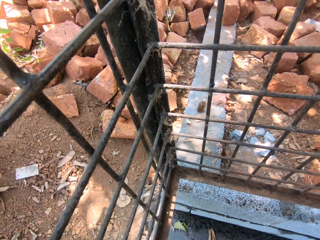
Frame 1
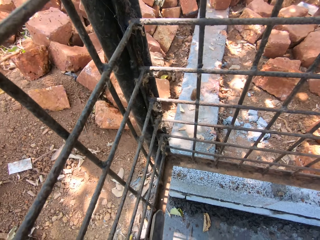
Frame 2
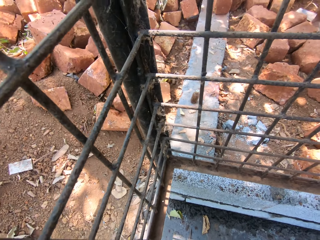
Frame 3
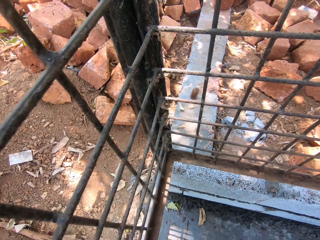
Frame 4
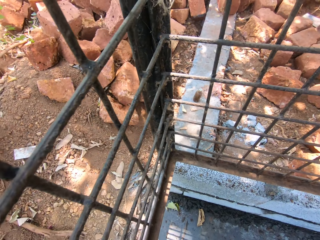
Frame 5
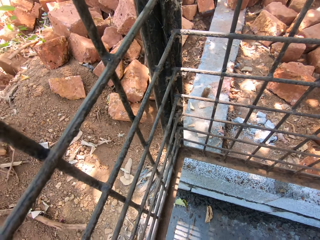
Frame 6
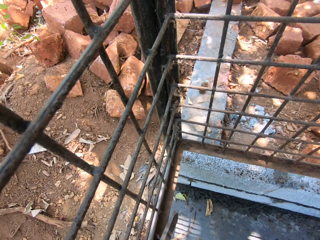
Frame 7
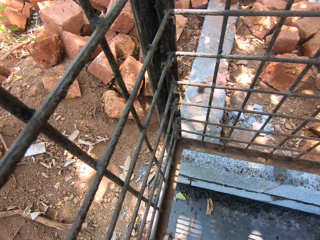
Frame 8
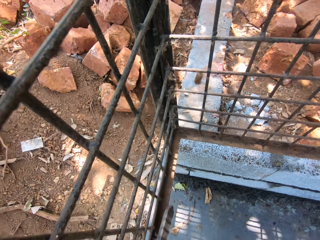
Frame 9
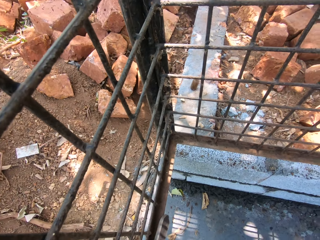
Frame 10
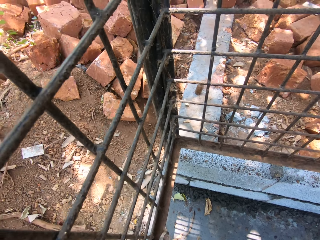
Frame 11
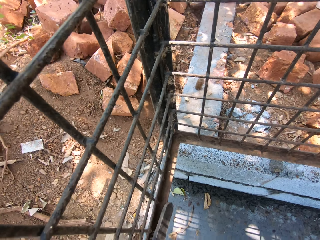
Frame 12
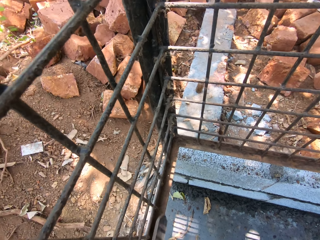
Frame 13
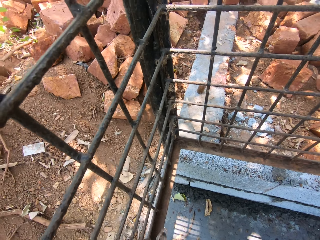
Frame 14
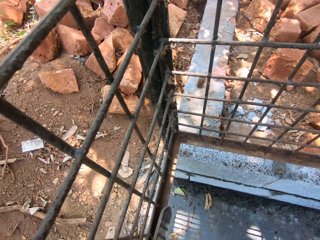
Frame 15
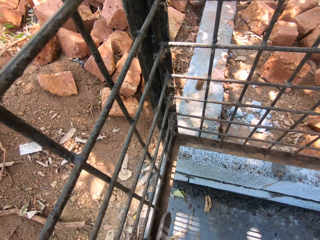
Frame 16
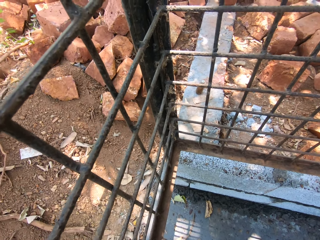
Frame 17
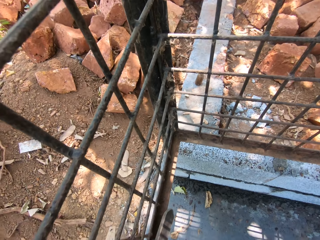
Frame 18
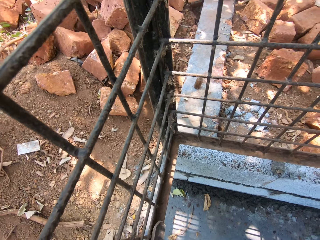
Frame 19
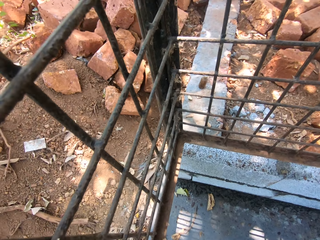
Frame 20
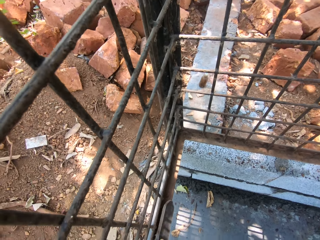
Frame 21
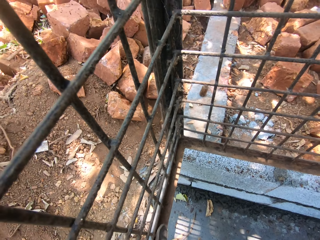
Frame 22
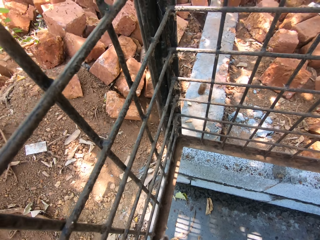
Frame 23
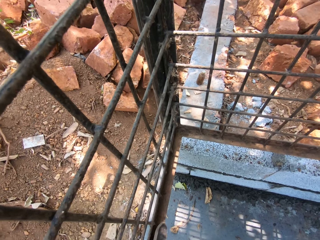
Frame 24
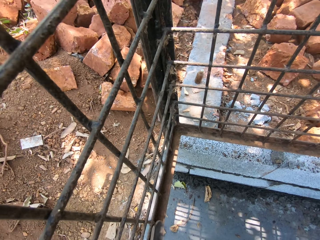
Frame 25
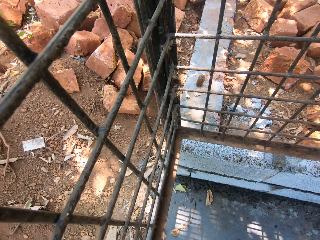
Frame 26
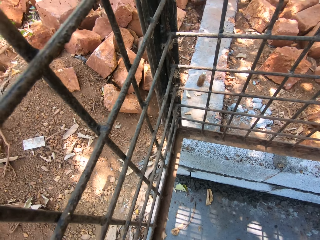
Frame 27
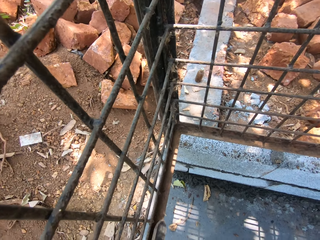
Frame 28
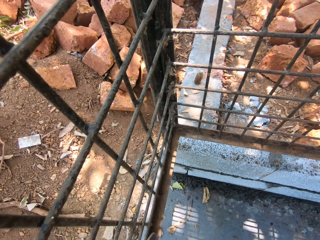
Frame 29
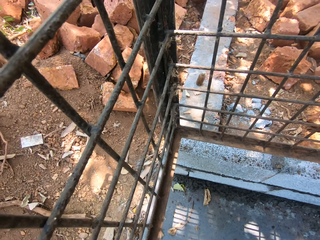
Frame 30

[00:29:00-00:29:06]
The camera wearer rubs the wire mesh with a scouring brush.

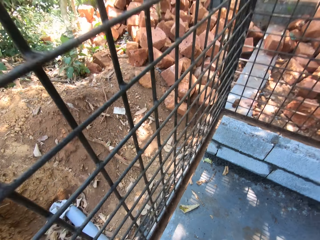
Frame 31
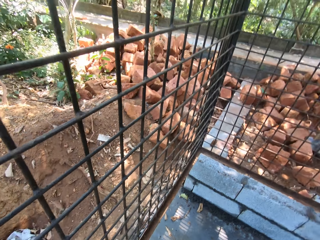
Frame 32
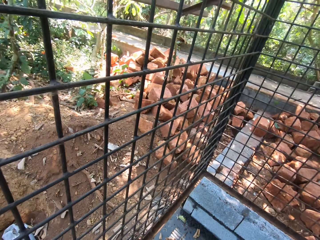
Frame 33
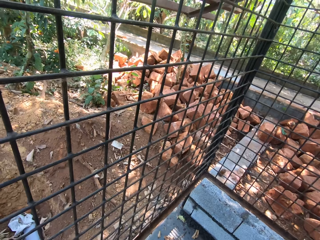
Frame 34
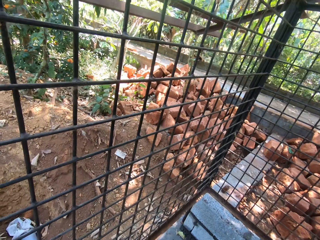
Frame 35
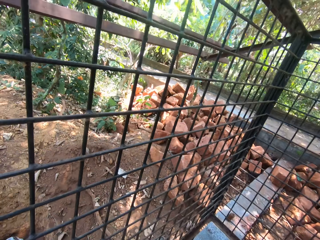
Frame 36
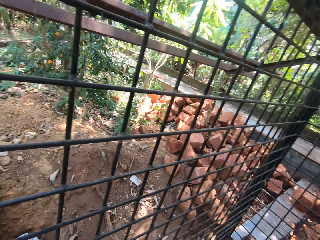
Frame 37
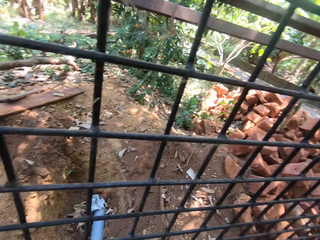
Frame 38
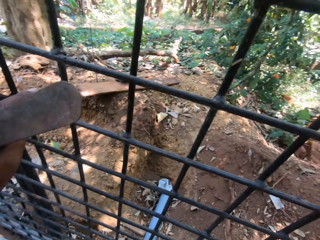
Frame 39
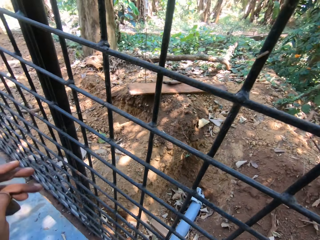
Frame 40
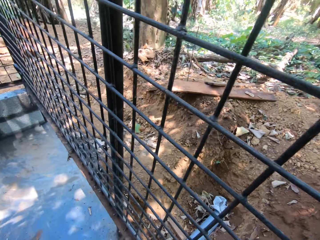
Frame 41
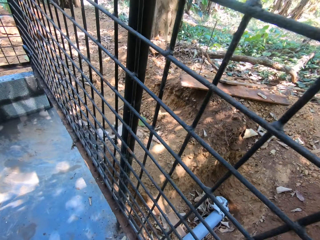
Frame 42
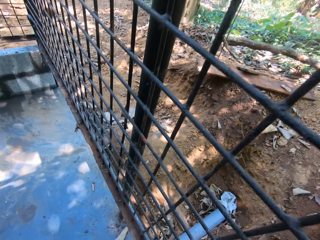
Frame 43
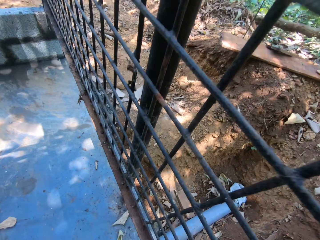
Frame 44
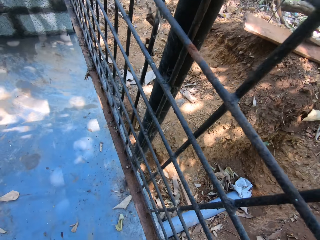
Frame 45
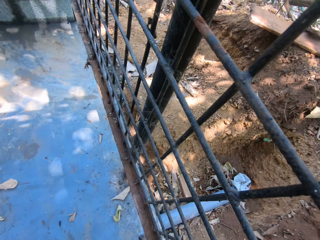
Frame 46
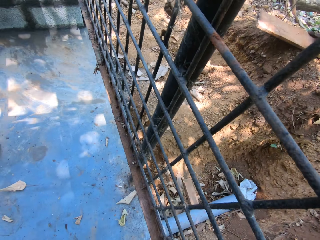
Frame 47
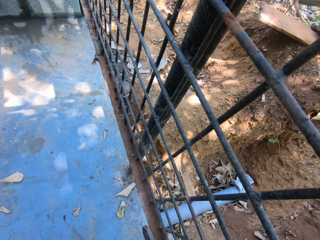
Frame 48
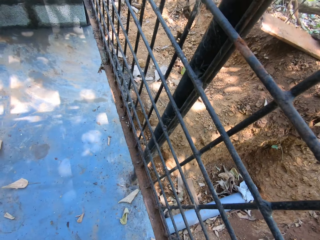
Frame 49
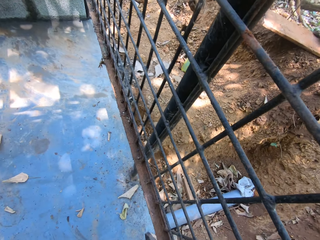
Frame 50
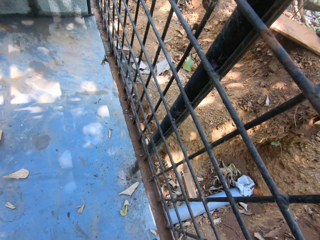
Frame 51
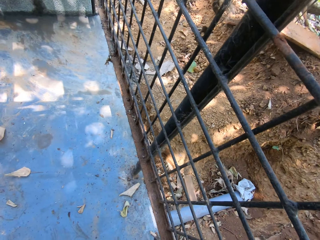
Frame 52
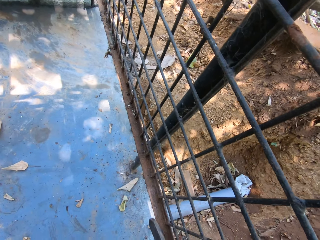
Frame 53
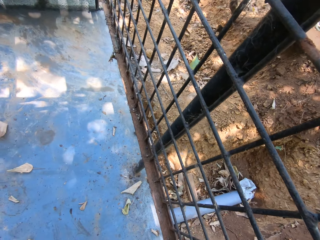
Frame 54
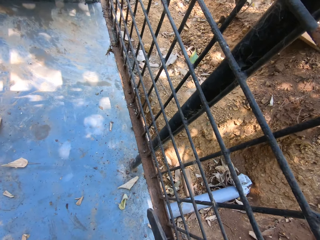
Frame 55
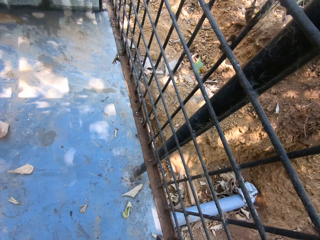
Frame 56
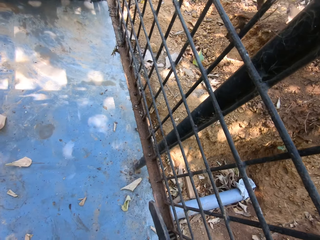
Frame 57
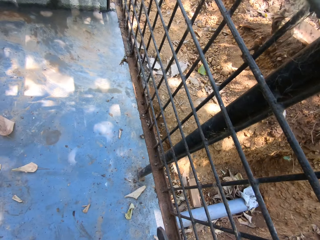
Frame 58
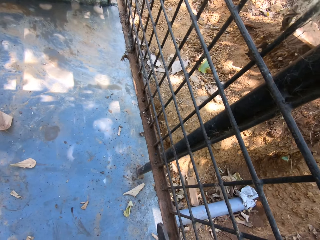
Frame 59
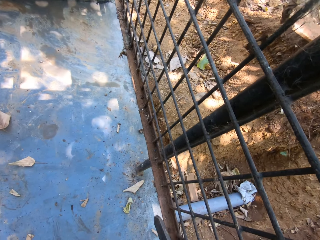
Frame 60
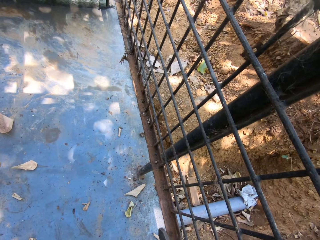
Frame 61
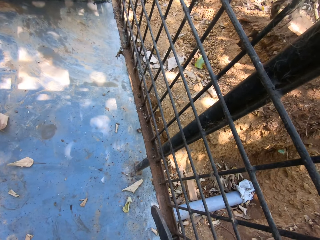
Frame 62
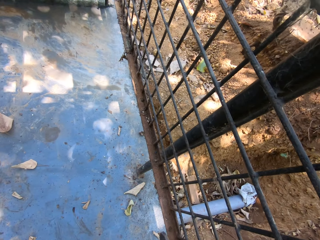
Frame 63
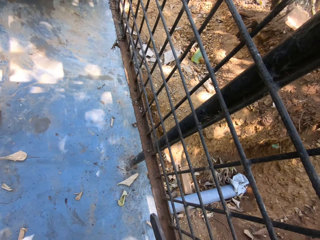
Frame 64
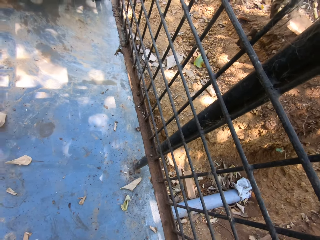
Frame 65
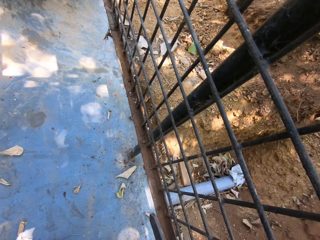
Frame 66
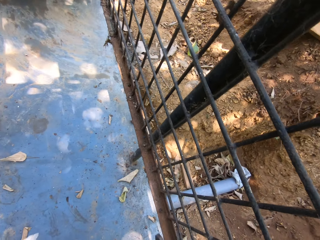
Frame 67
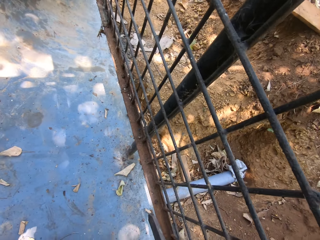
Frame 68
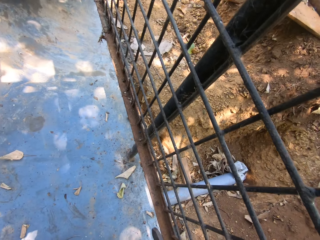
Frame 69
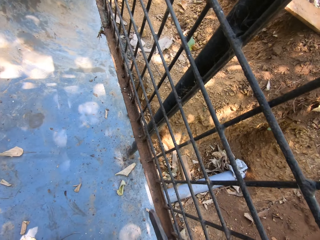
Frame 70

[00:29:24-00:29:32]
The camera wearer looks around. They sand the metal grill.

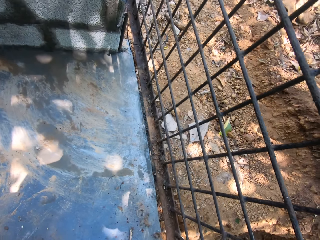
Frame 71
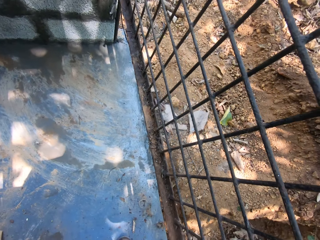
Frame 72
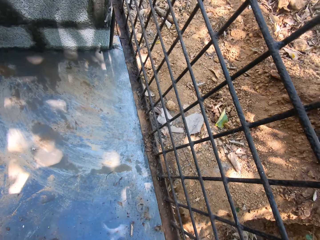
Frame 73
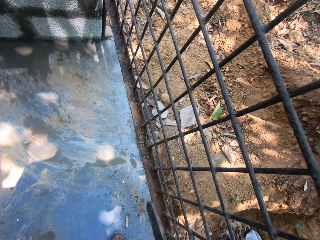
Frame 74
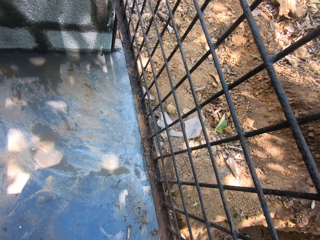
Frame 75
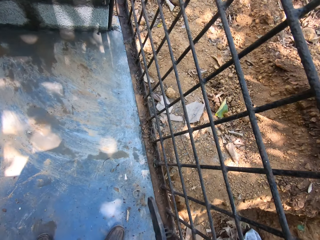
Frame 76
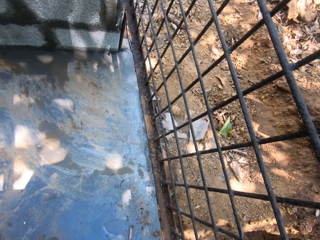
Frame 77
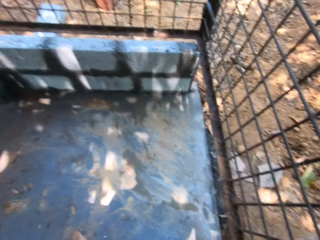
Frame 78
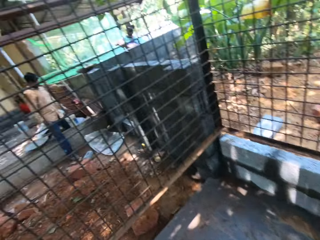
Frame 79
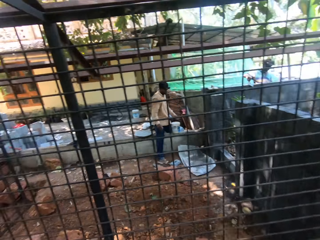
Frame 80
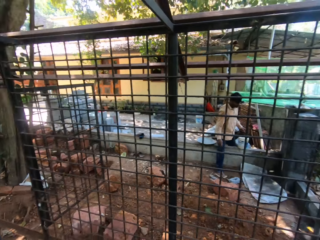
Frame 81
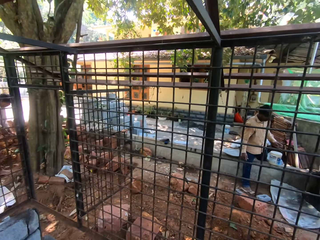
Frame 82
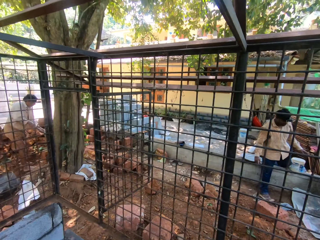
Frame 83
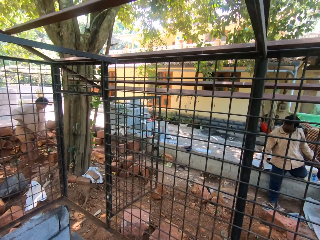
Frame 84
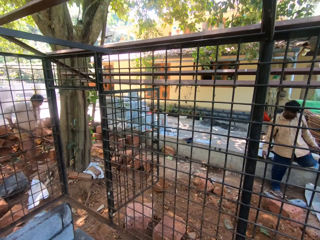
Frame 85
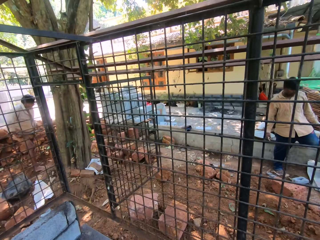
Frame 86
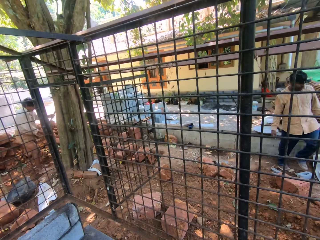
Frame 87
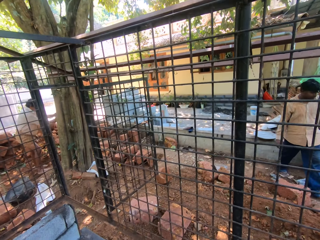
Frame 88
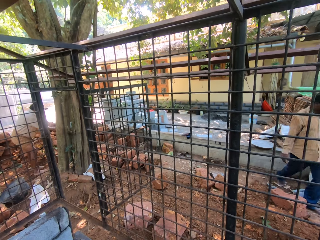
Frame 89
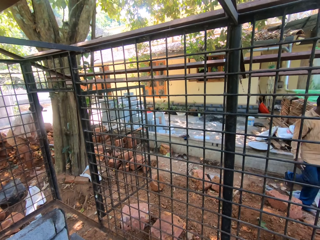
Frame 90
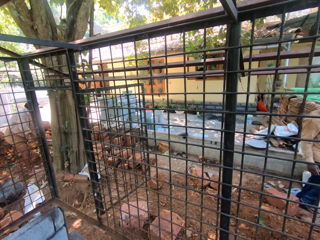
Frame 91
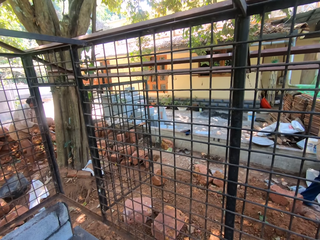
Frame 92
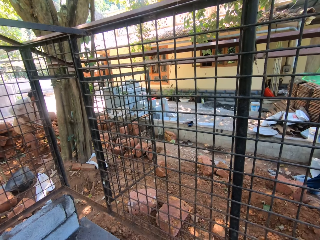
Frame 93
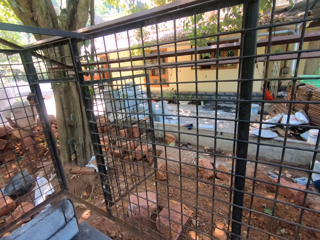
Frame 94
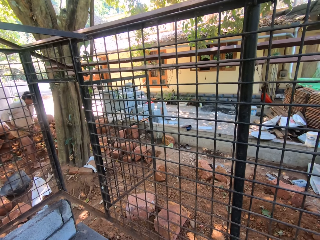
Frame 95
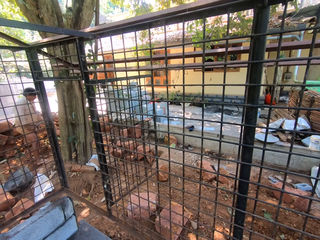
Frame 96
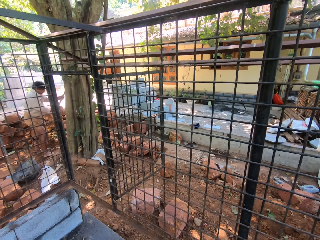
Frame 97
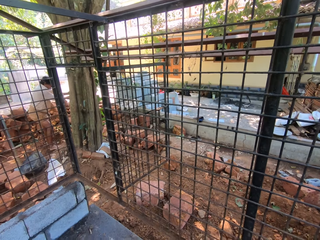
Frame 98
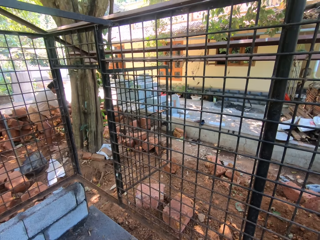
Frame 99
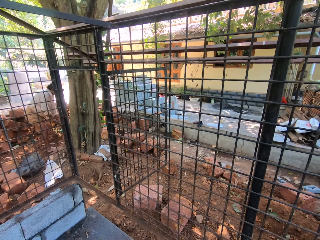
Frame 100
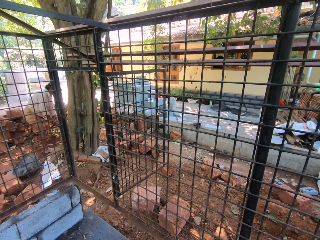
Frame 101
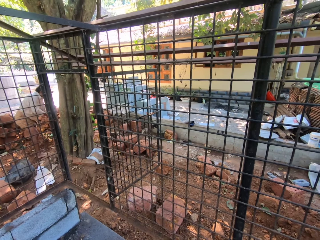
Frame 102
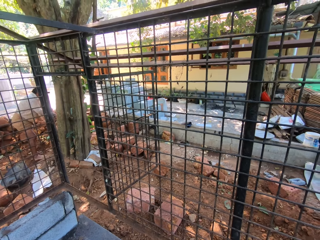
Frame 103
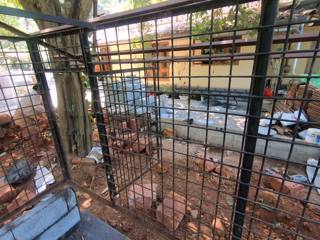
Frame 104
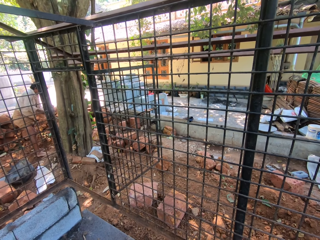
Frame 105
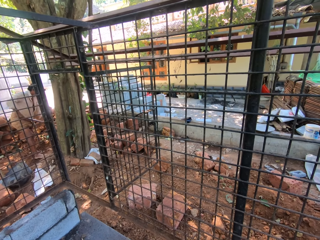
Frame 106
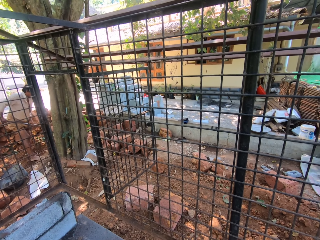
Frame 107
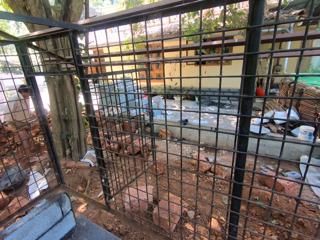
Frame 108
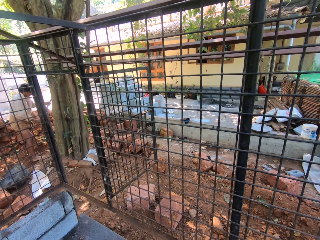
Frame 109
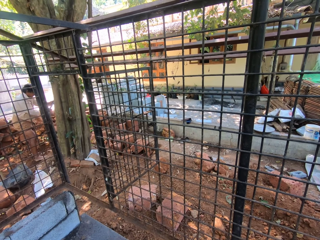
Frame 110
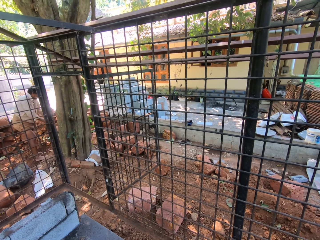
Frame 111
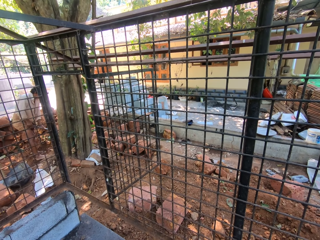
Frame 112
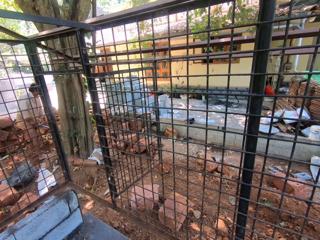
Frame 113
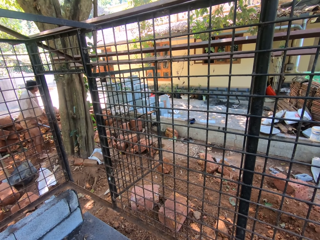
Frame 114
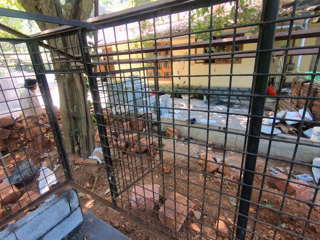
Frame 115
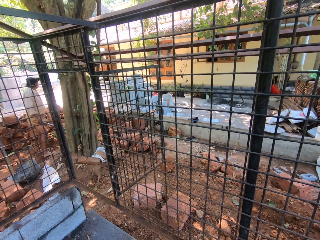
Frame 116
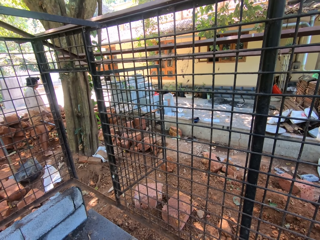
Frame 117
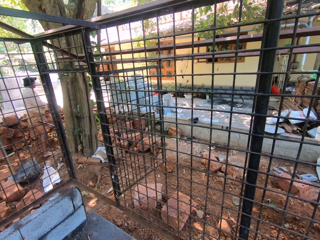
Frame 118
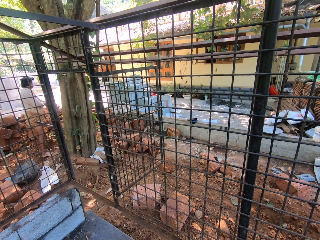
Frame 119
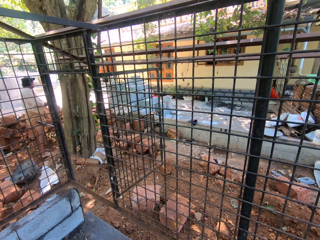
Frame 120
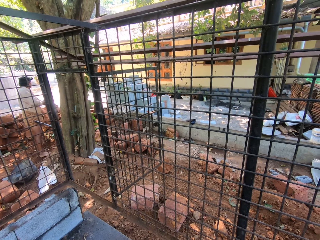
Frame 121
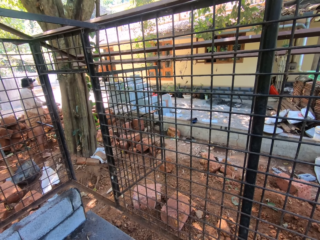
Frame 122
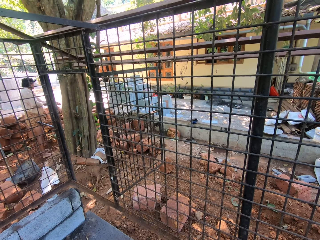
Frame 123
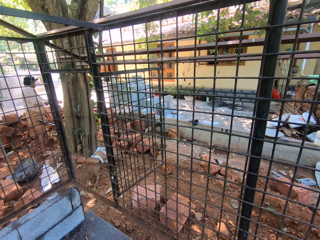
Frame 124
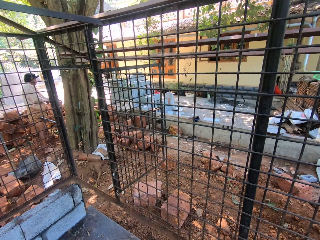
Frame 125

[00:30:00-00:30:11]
The camera wearer looks around the wire mesh site. They stare at a person.
